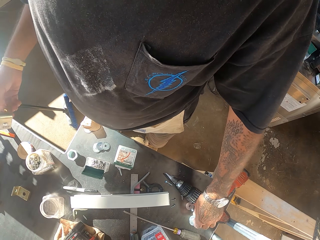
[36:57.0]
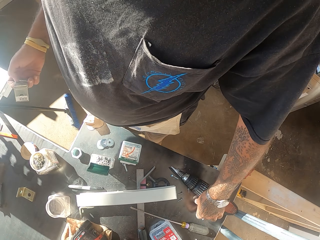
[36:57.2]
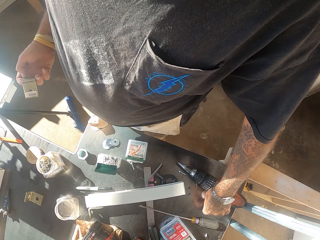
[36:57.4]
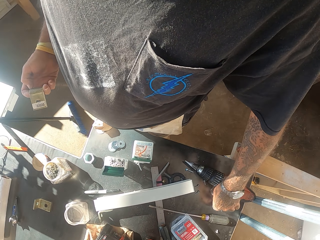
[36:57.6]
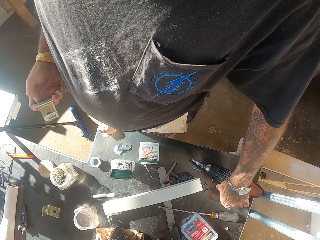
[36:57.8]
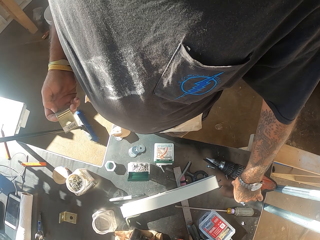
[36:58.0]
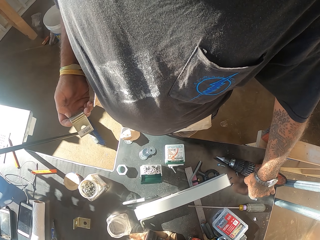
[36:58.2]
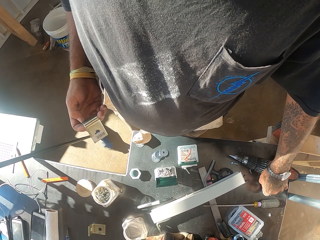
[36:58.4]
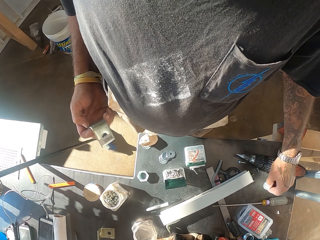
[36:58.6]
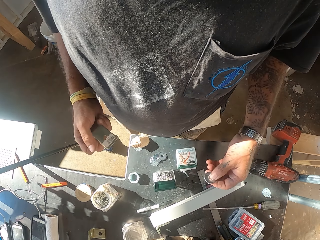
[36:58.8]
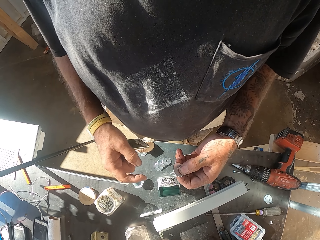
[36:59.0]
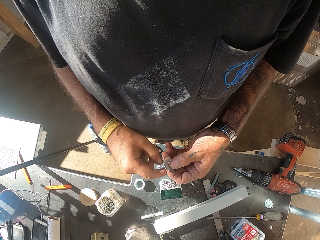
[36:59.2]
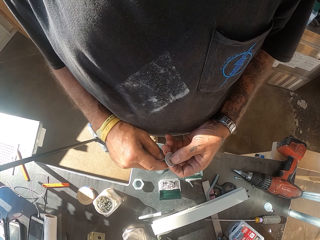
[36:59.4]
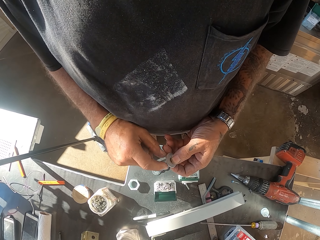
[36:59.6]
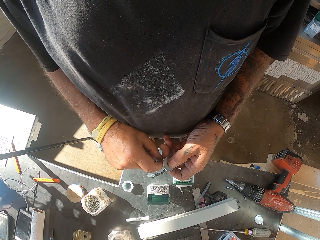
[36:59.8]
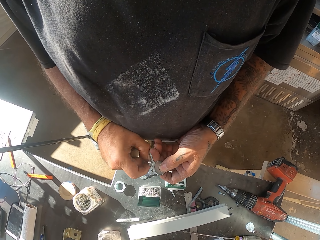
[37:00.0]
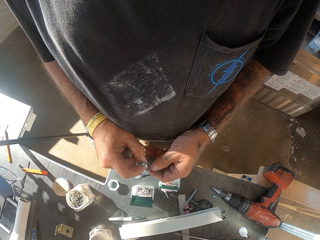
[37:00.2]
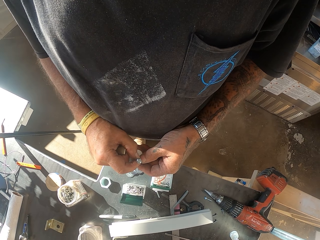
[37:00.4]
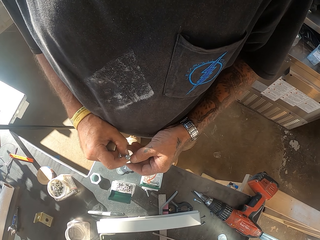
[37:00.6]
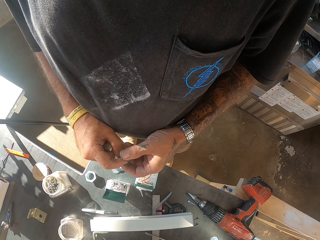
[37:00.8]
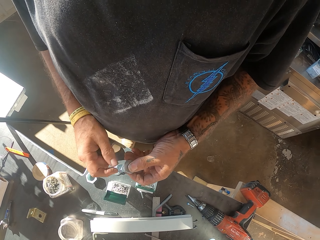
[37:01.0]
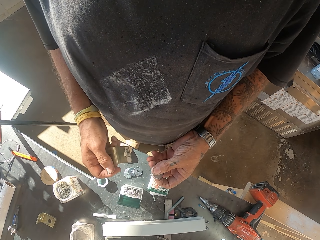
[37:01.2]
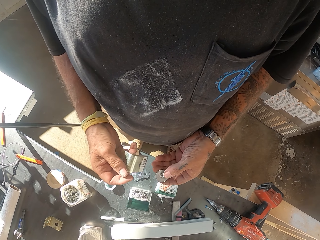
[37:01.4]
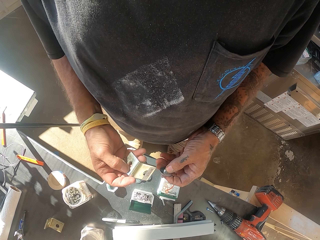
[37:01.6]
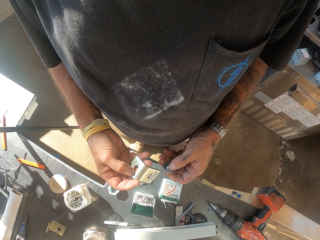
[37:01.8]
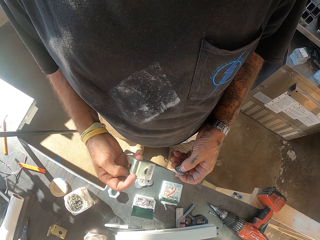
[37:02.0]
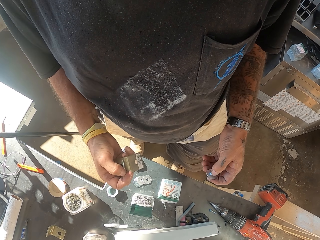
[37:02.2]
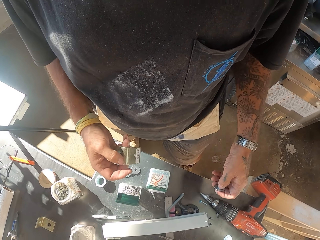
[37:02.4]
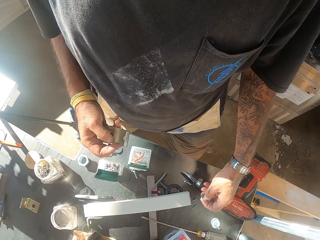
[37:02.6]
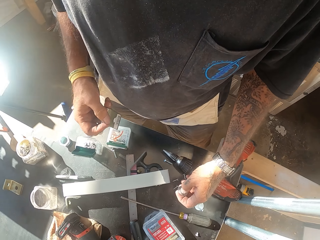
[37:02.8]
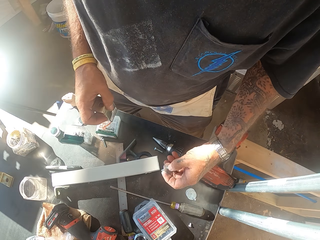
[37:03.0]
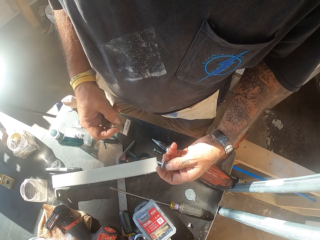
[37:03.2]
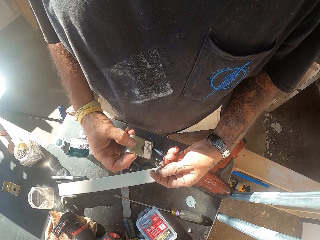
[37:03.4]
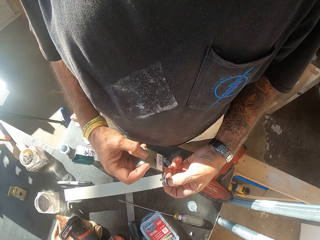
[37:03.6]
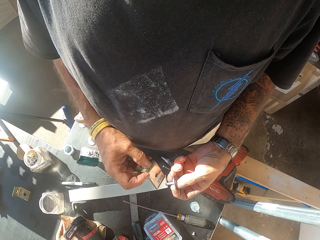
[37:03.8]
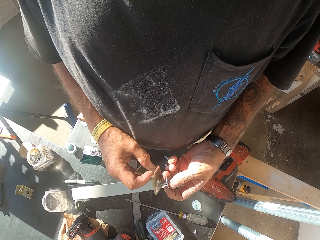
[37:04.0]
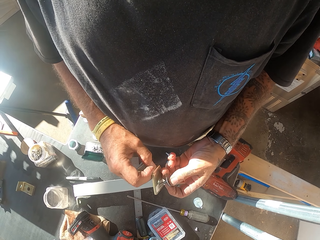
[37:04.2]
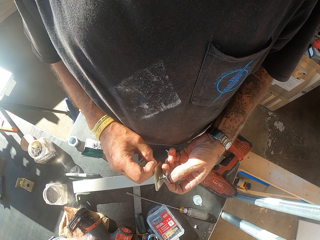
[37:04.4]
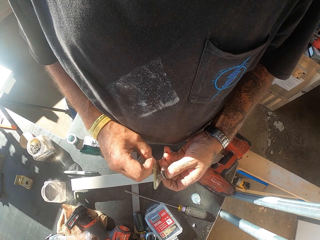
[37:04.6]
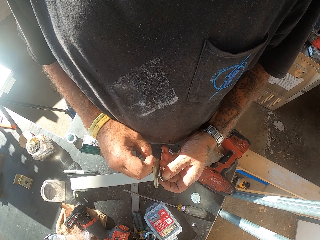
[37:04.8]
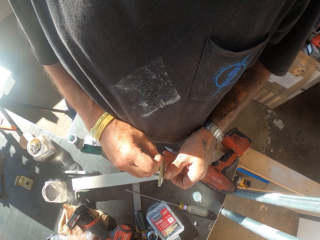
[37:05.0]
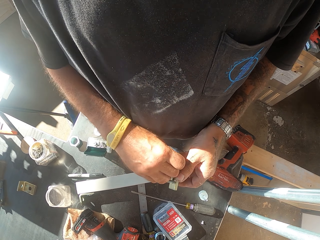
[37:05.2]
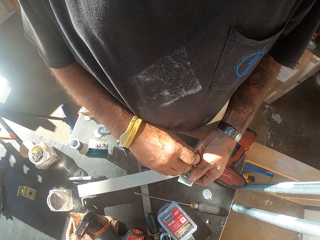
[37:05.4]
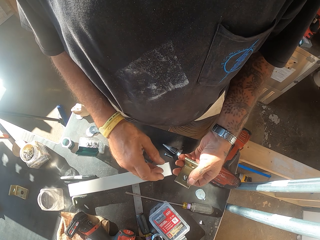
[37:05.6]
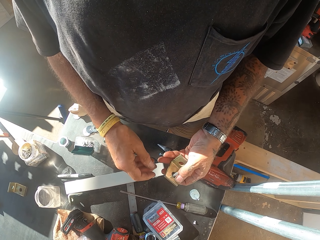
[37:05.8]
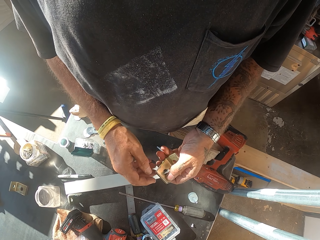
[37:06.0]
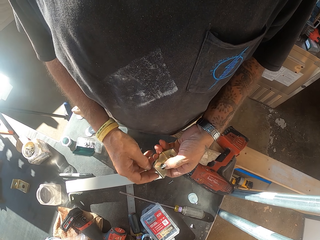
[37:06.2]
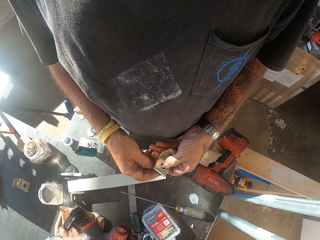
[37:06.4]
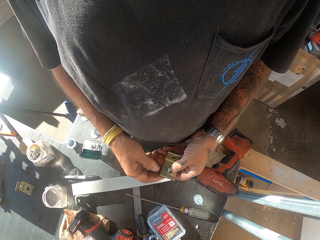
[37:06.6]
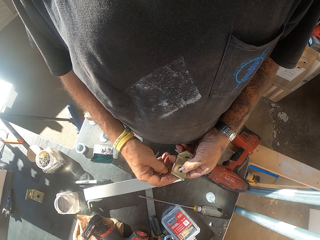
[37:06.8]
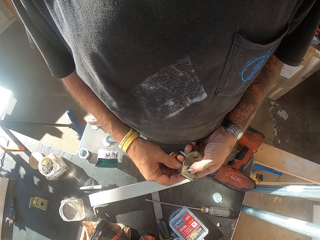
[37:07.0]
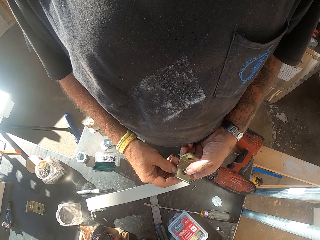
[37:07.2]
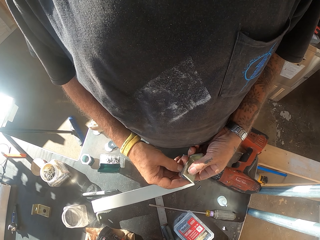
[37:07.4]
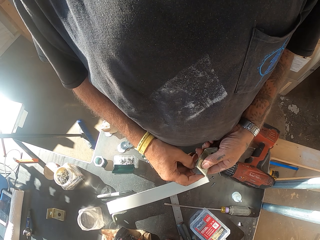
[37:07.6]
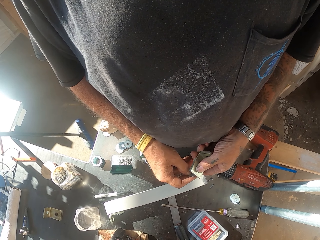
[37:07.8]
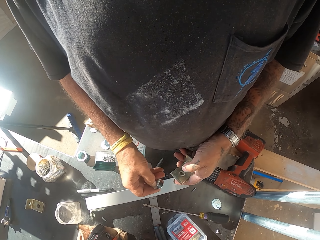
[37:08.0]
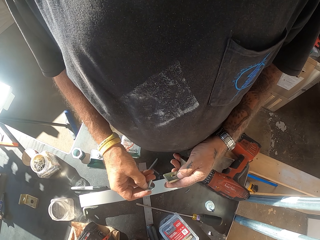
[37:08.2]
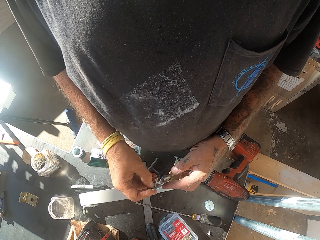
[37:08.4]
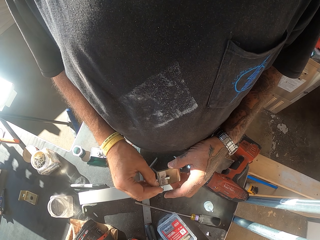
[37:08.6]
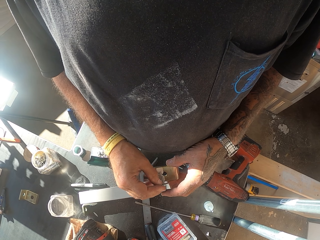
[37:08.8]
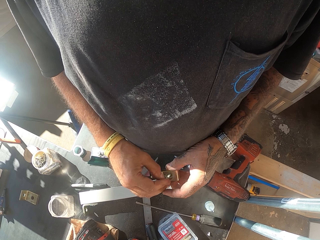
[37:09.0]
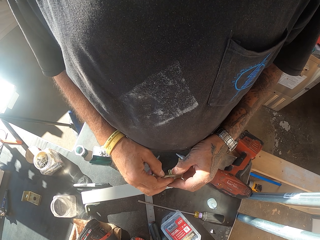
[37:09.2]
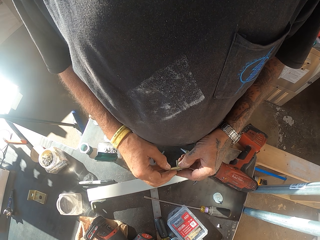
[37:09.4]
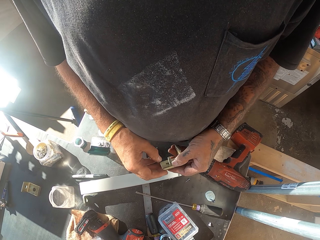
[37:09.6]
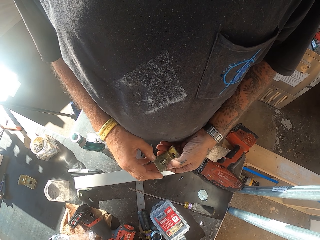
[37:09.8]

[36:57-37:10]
The camera wearer picks the blades. They pick up a bolt. They drive the bolt into the metal holder.

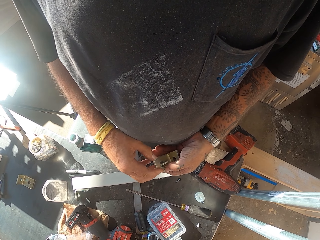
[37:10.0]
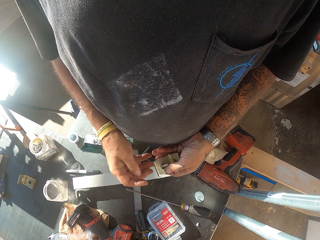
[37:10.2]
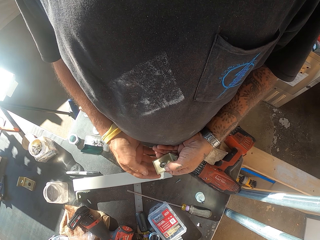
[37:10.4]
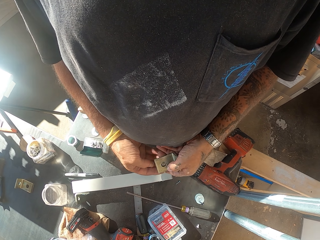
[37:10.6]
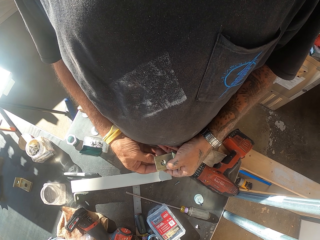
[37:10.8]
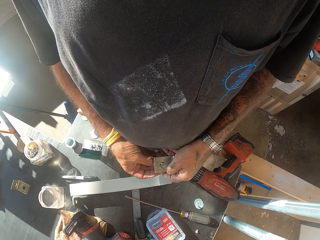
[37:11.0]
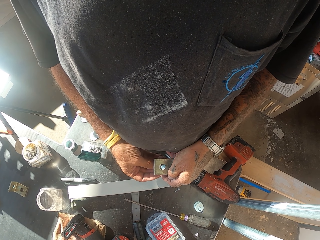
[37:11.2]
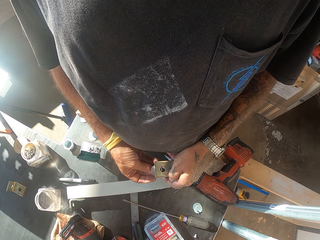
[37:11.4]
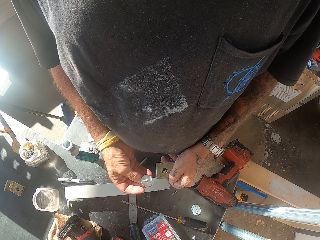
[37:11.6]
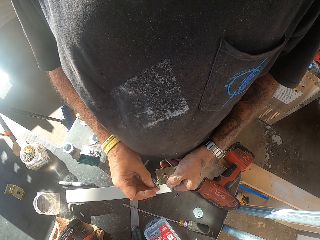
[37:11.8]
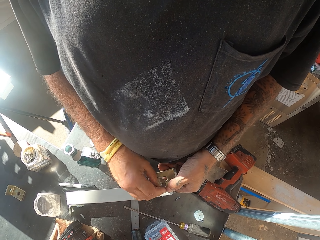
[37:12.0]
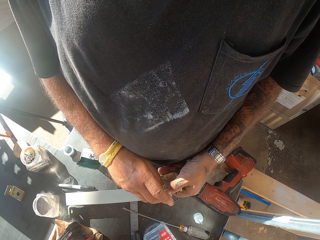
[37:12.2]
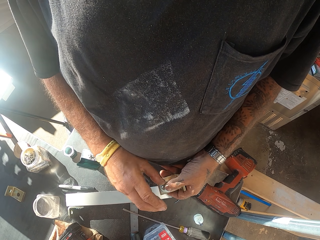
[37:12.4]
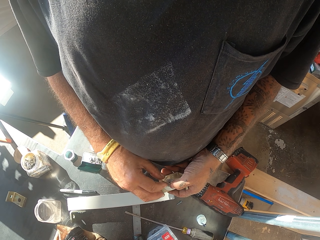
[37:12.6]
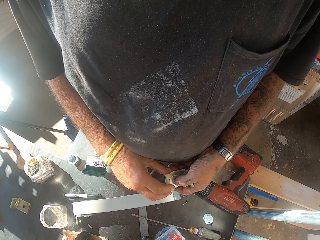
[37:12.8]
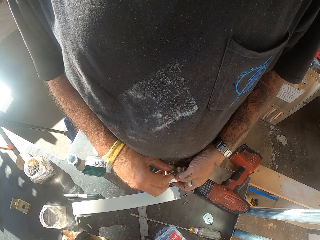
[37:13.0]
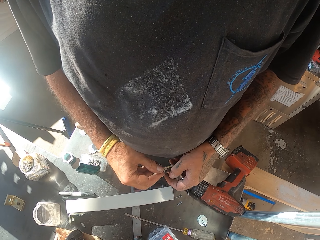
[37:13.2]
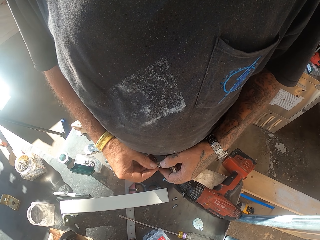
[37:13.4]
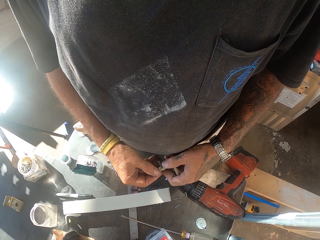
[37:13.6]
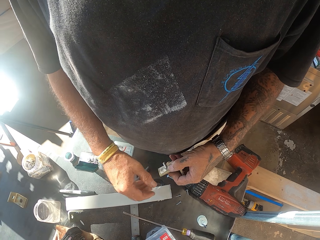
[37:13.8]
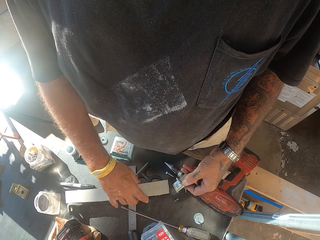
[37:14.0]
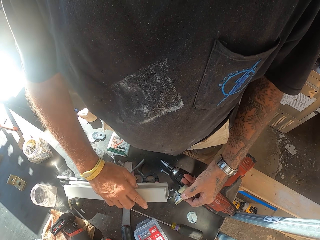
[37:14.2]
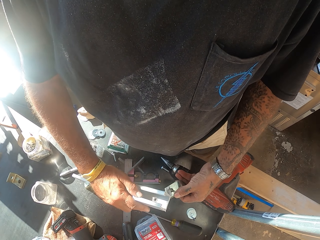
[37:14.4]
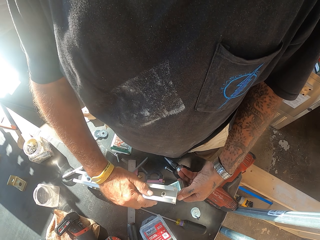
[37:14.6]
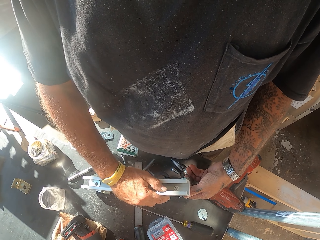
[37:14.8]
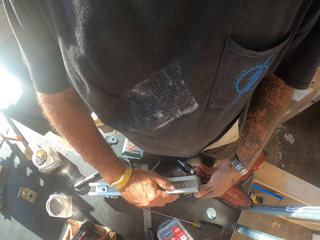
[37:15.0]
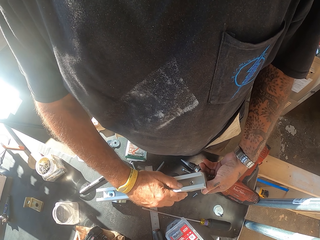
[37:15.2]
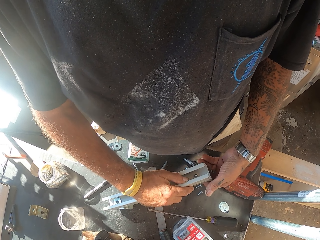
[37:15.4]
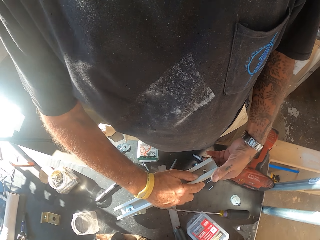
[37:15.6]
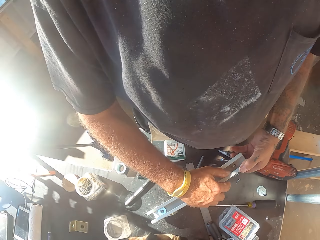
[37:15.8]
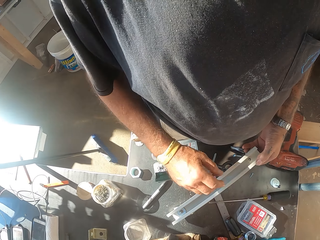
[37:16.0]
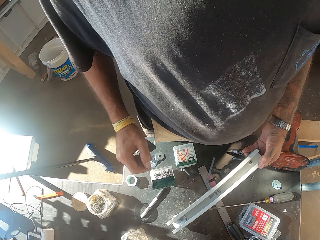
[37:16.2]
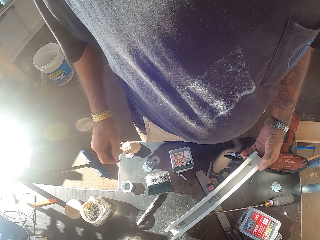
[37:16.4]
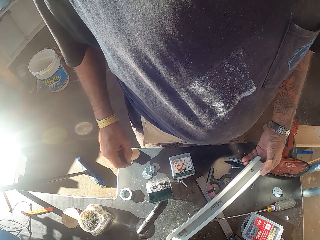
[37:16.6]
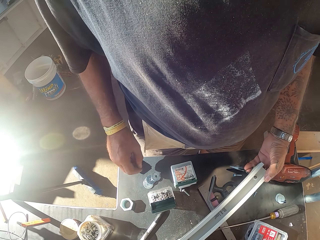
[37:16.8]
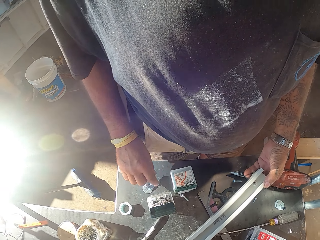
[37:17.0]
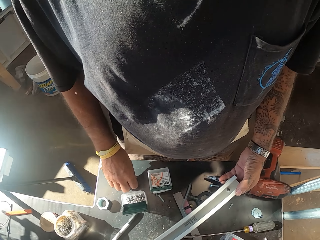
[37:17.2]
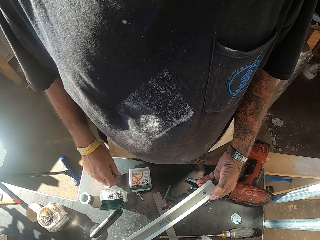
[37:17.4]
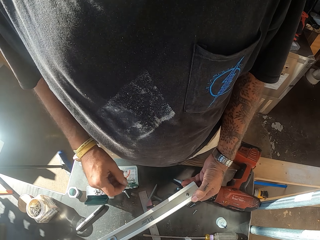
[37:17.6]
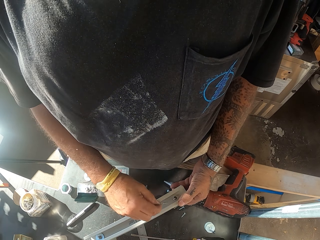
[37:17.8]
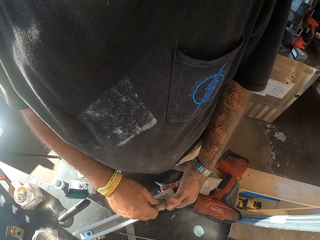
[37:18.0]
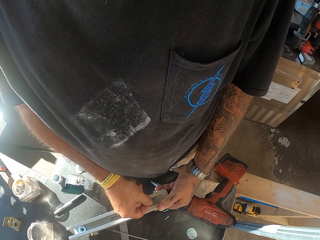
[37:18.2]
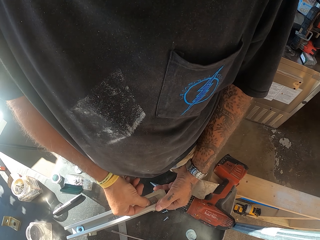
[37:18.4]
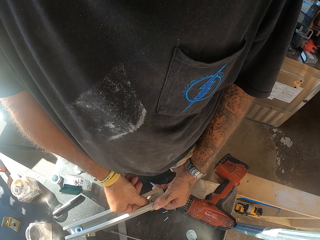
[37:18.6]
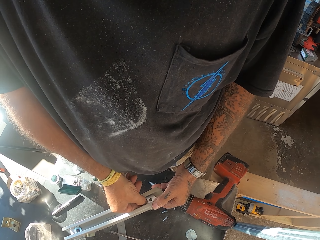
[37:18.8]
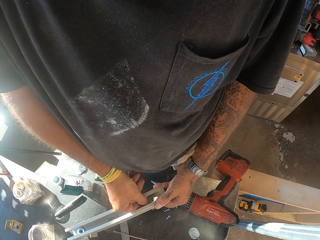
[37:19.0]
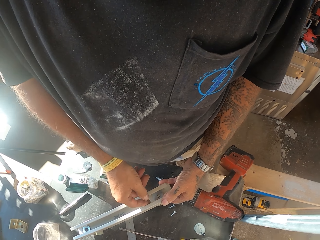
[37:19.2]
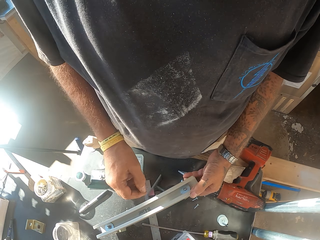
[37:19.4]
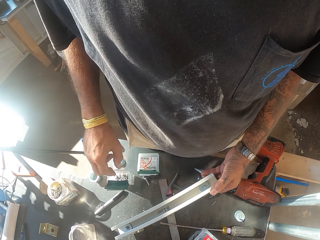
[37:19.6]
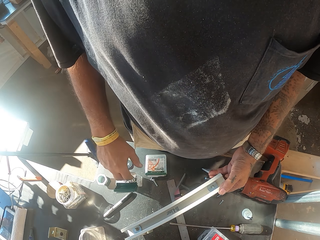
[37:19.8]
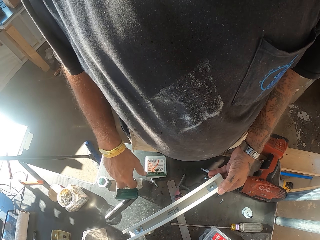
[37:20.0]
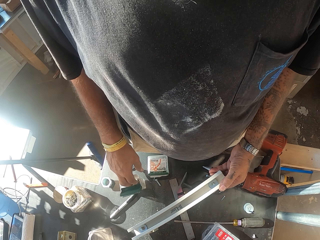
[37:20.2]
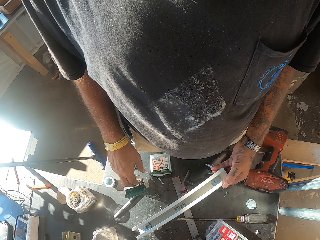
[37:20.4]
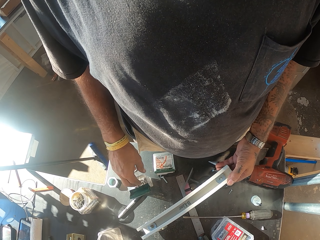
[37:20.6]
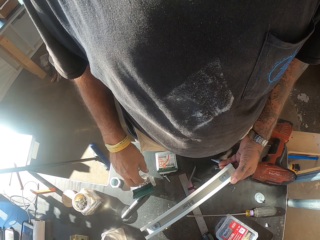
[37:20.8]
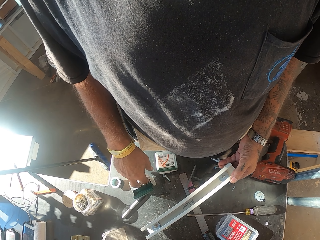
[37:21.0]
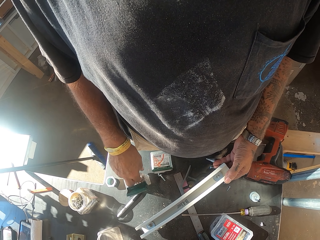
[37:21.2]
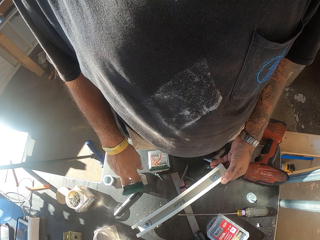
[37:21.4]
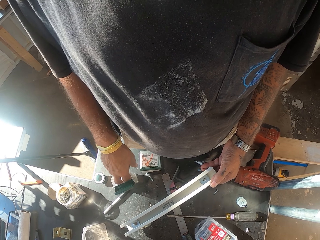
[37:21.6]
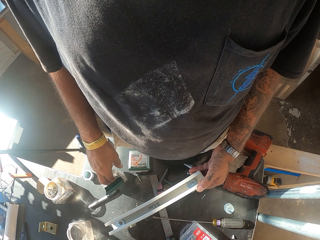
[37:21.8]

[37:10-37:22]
The camera wearer drives a bolt into the metal holder. They hold the rod. They drive the bolt into the metal holder again. They fix the rod. They pick up a bolt. They attach a metal cap. They fix the bolt. They pick up a nut.
